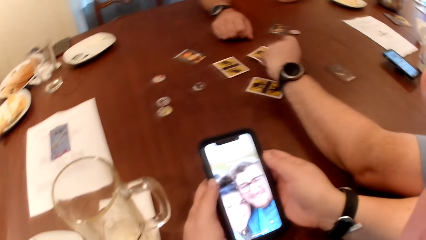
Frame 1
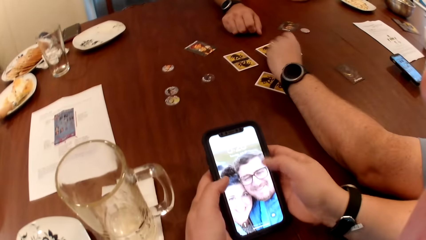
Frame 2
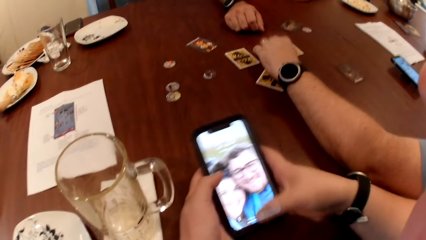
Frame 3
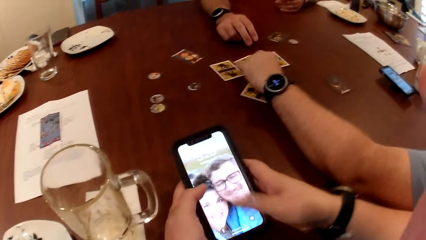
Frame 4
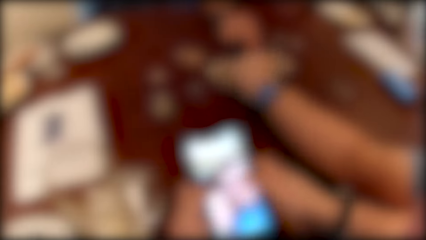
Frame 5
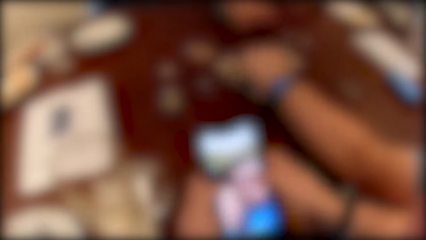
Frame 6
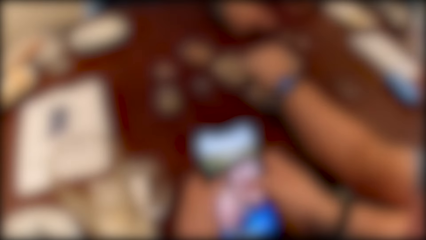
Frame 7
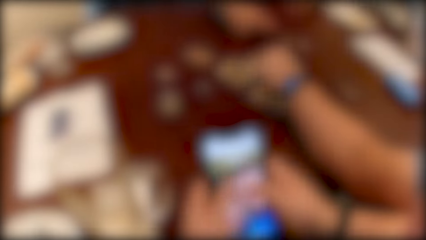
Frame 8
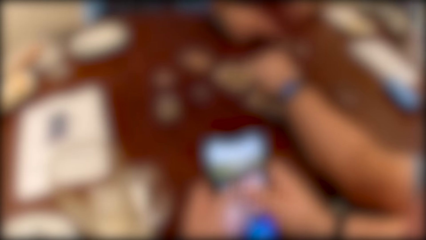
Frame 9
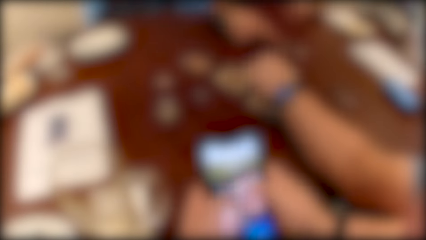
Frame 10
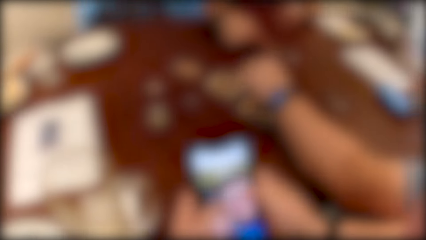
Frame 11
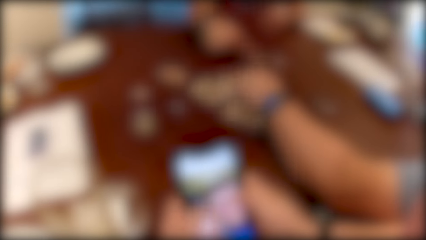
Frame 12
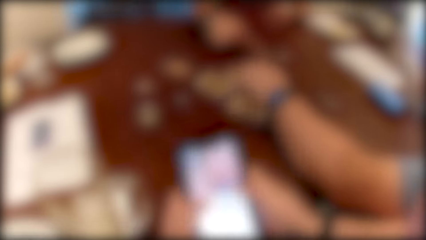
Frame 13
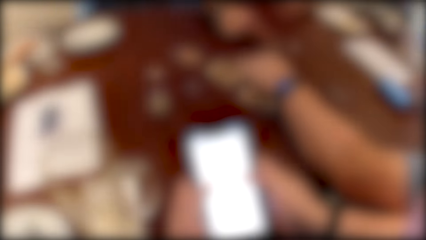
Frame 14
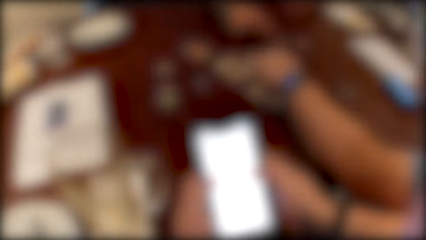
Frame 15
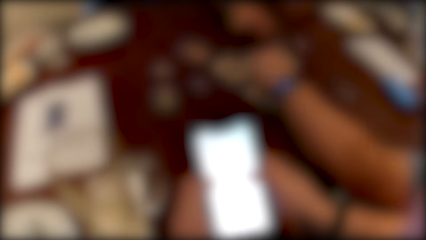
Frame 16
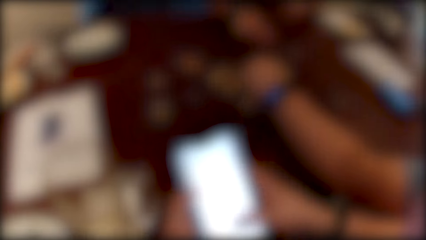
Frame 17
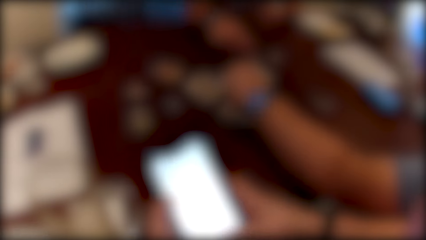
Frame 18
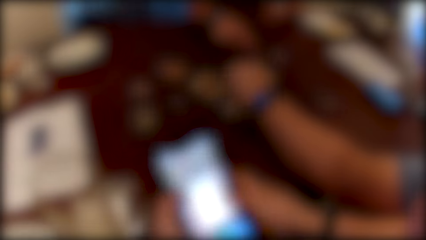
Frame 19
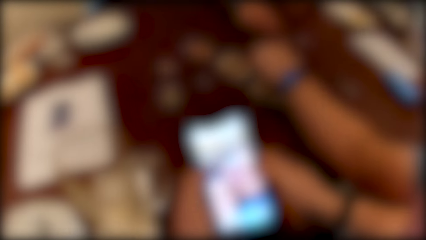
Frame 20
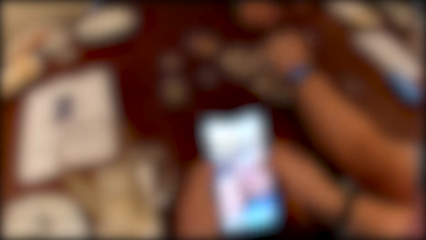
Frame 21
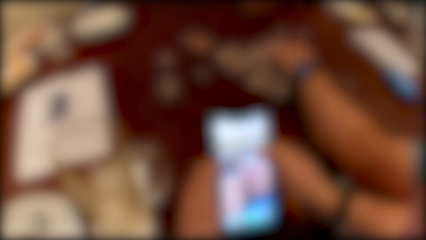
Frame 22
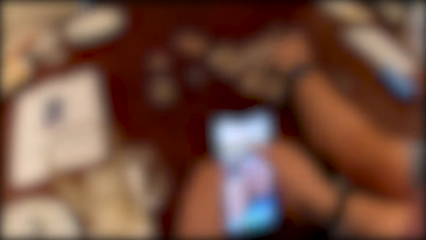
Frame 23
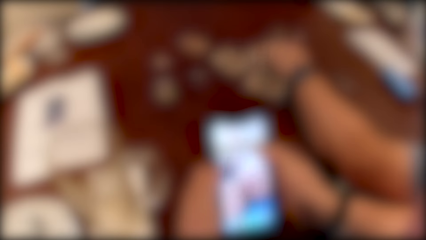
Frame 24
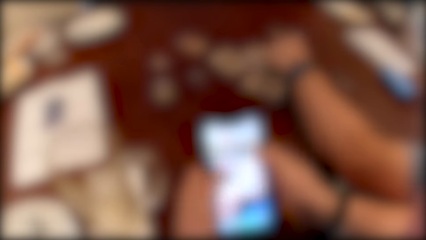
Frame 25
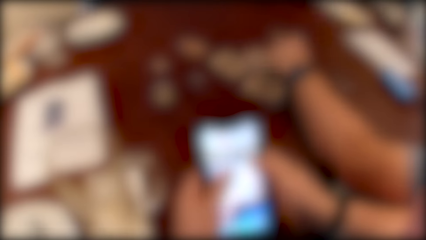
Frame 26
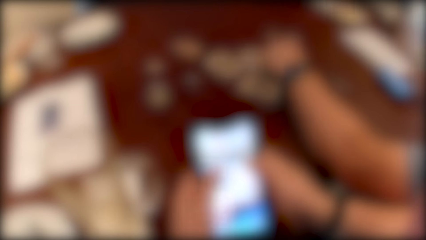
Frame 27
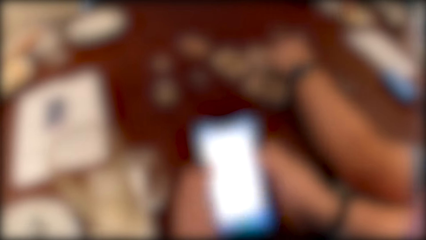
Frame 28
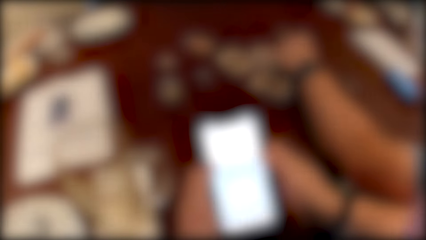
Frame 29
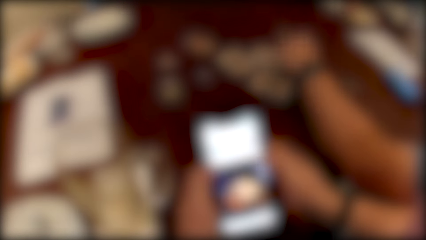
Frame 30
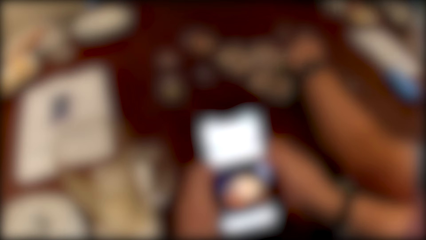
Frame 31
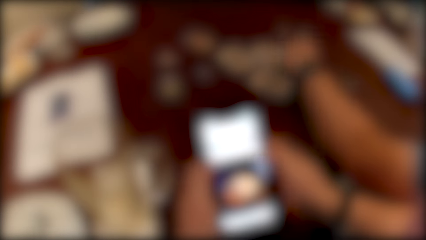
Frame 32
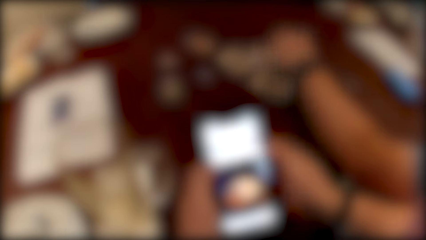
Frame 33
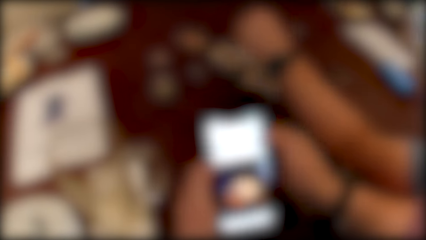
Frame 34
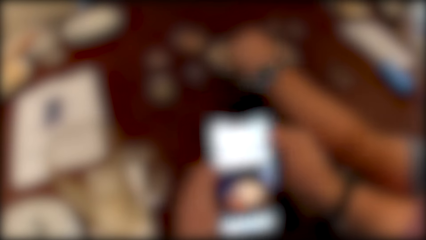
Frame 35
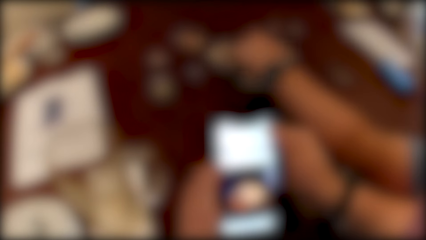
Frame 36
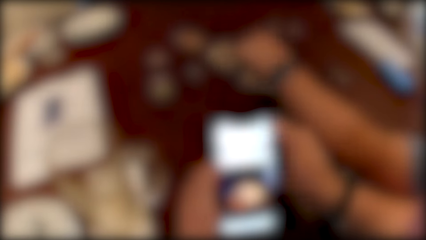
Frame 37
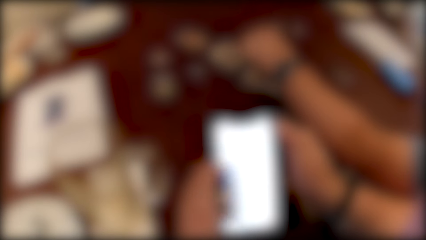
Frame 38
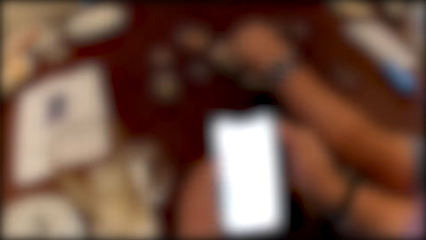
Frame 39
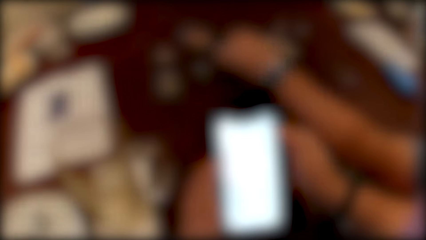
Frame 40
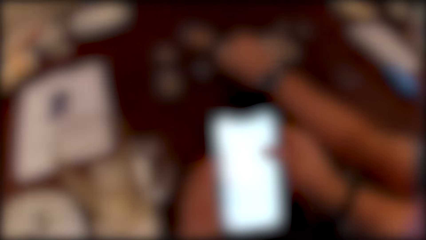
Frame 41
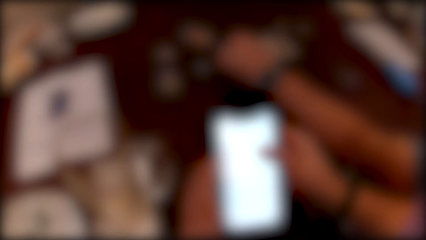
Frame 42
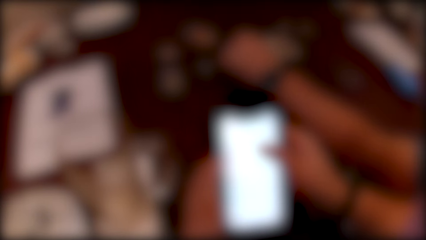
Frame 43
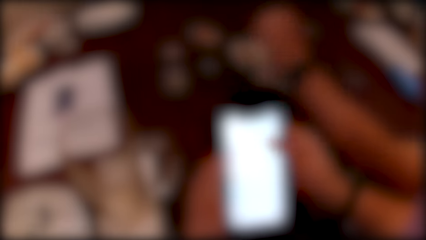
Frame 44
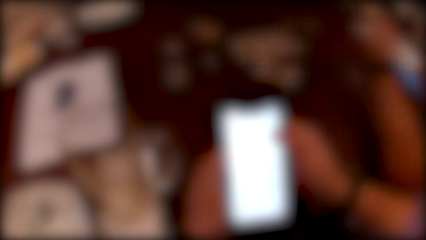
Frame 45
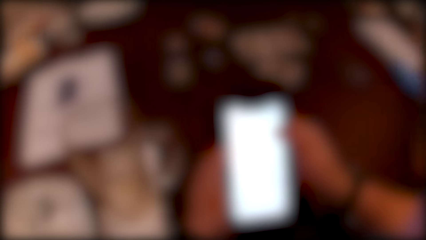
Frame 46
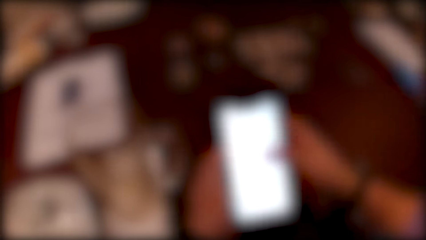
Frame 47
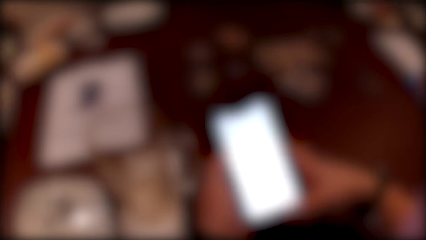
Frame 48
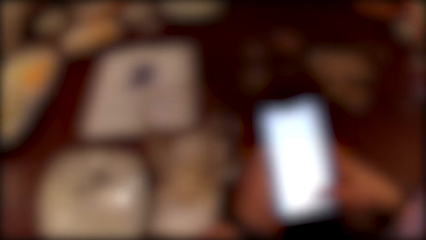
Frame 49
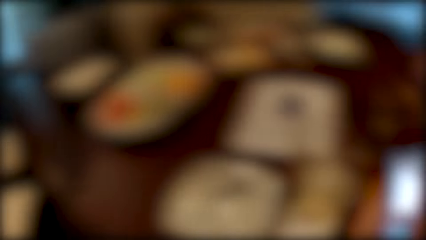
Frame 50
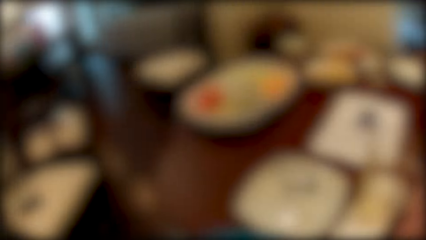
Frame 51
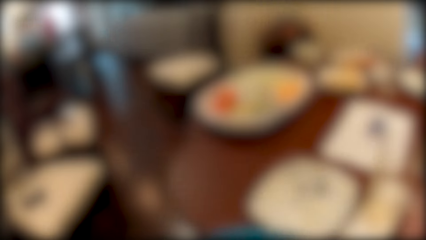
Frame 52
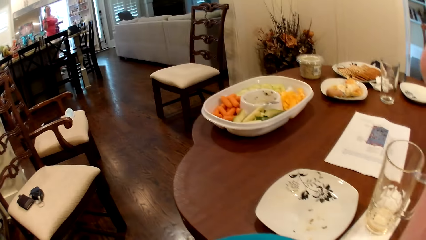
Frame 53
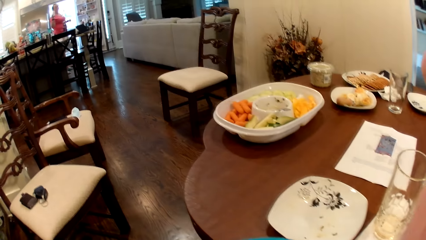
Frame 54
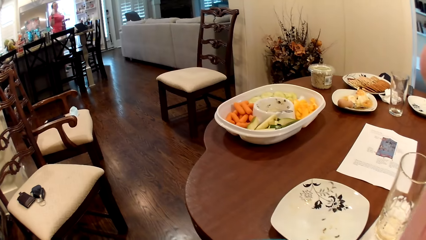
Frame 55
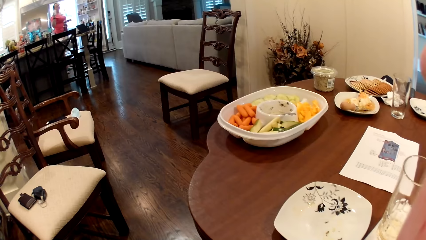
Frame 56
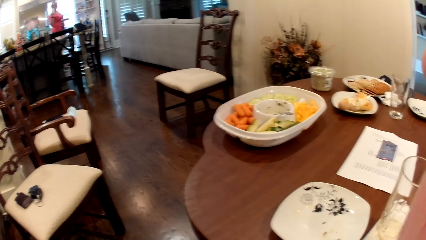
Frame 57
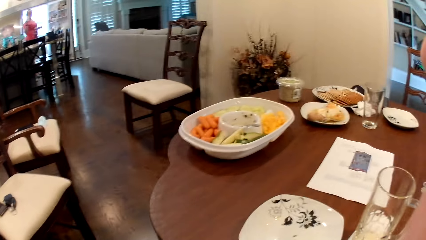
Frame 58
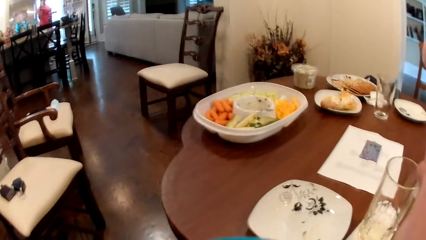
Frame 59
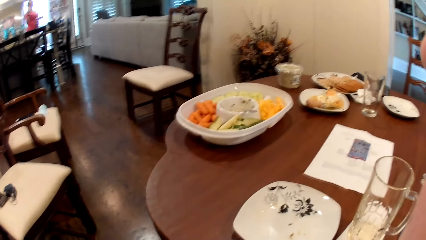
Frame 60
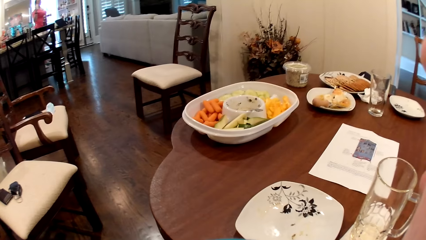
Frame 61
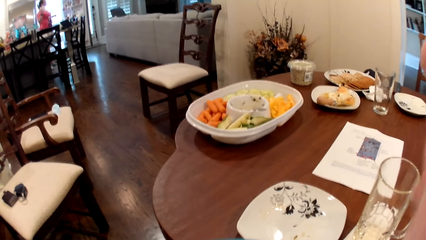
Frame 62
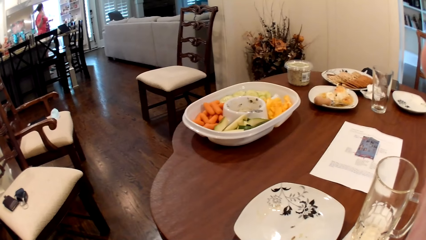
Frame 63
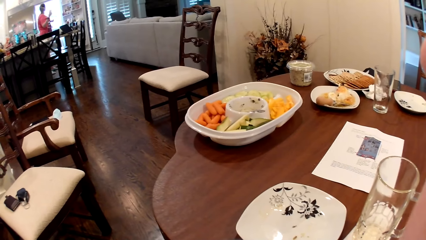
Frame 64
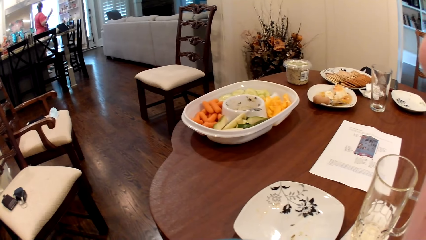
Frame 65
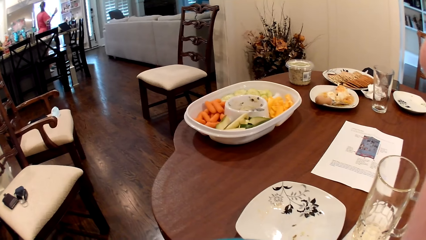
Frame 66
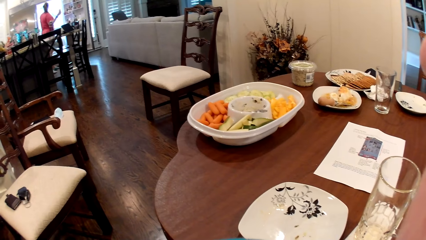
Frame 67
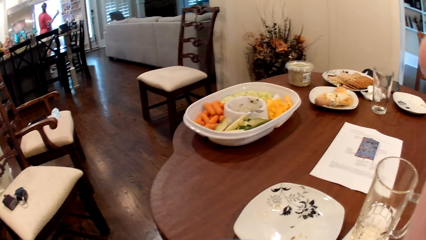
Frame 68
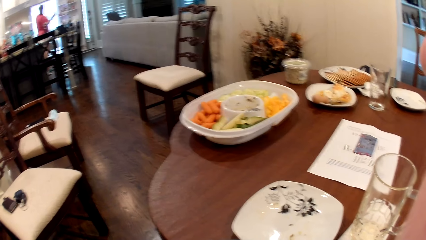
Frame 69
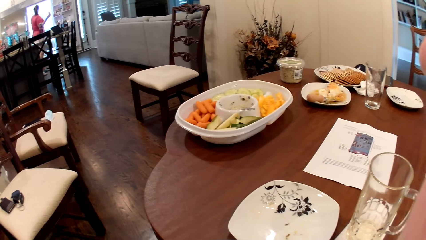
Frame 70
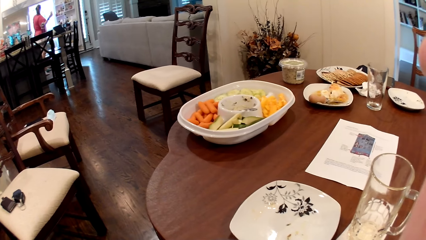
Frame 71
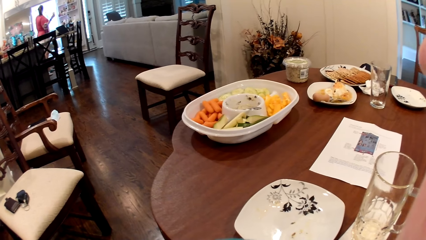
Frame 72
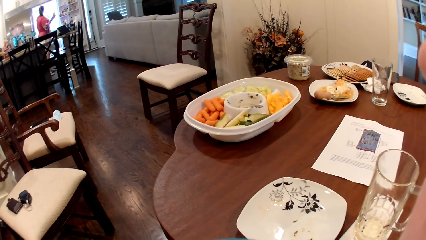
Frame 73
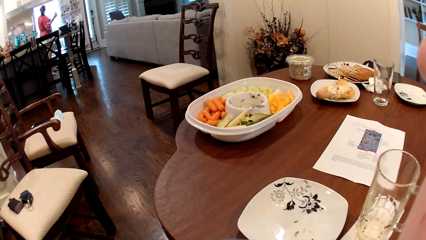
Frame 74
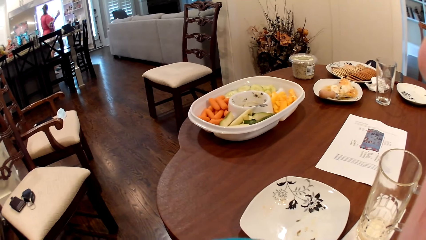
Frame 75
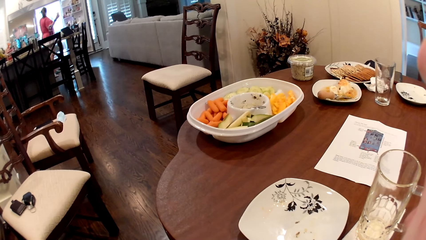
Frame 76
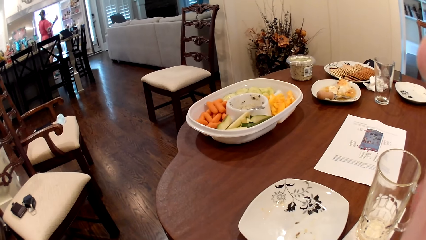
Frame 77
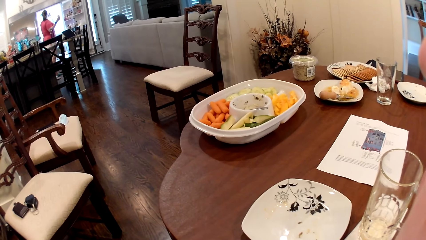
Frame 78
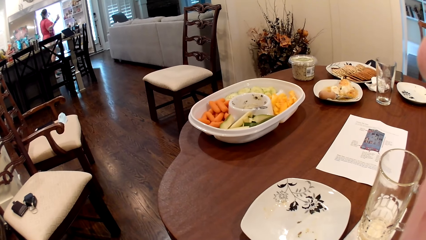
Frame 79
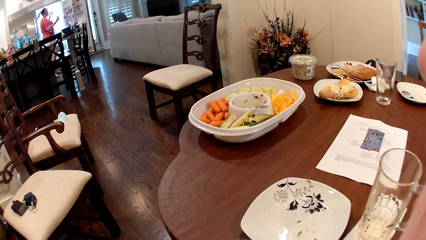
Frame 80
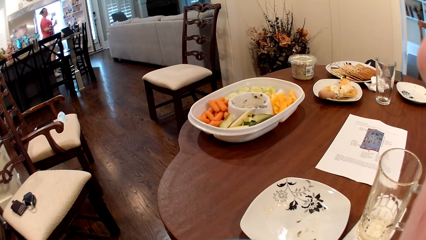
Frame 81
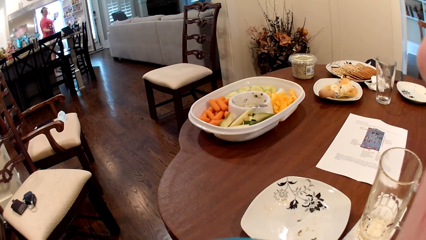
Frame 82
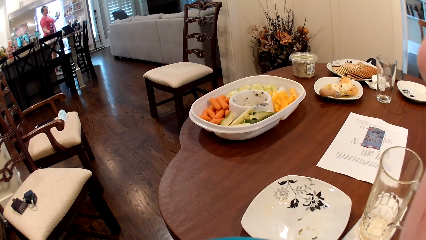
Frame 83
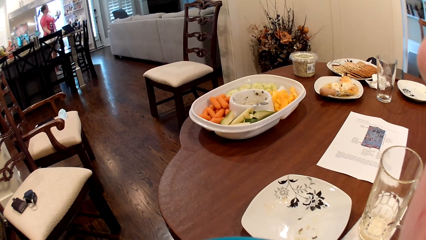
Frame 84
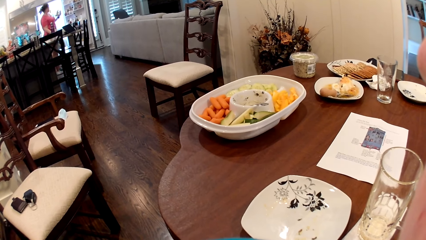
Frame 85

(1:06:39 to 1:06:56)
The camera wearer operates the phone in her left hand with her right hand. She turns around.
